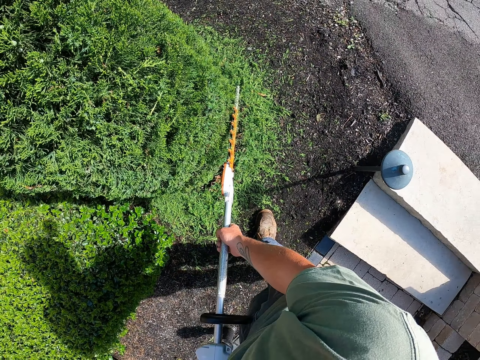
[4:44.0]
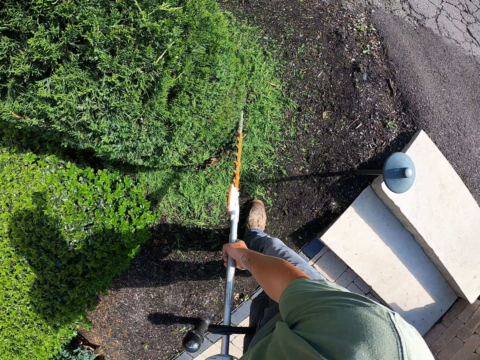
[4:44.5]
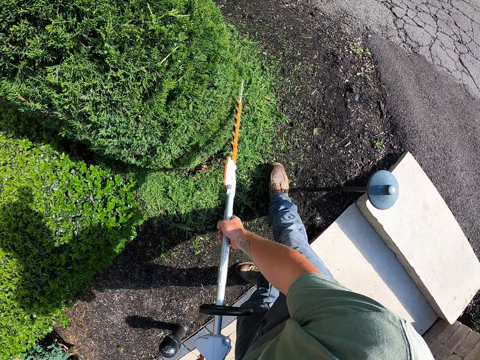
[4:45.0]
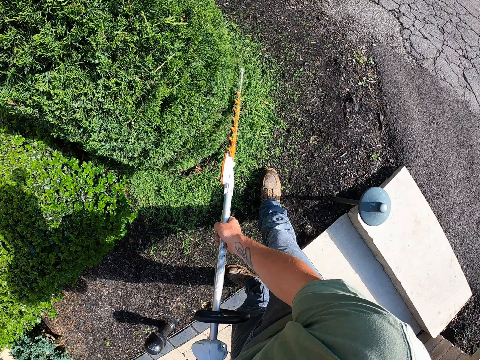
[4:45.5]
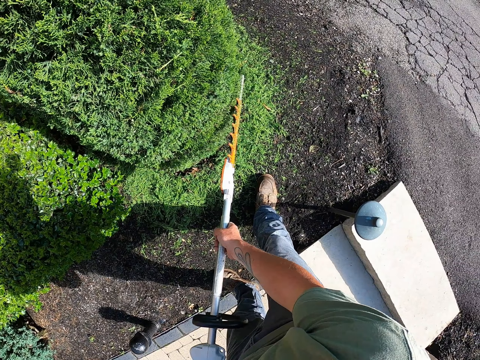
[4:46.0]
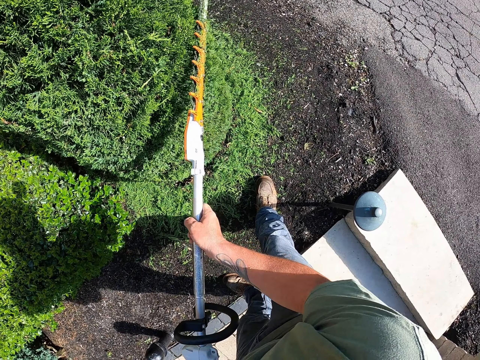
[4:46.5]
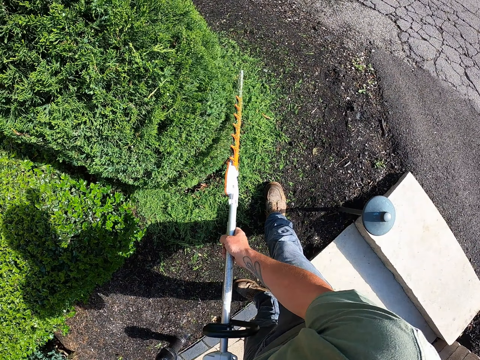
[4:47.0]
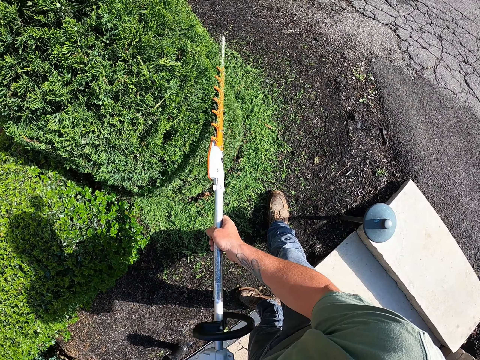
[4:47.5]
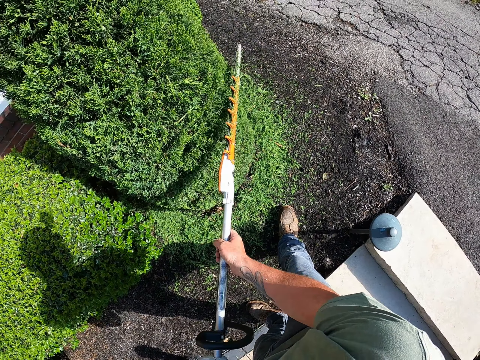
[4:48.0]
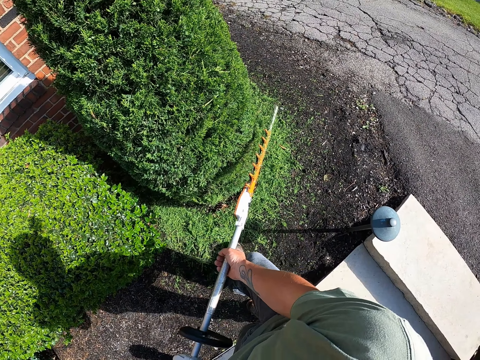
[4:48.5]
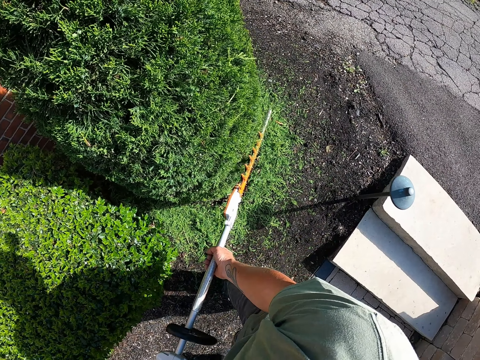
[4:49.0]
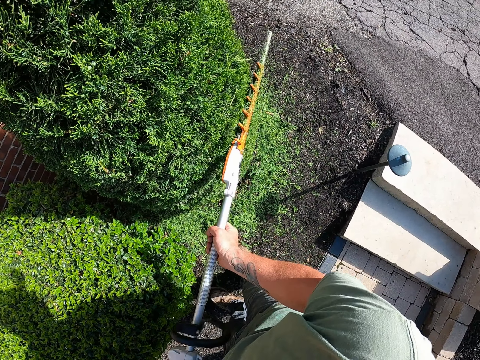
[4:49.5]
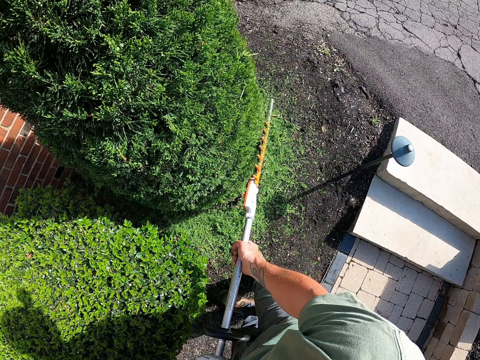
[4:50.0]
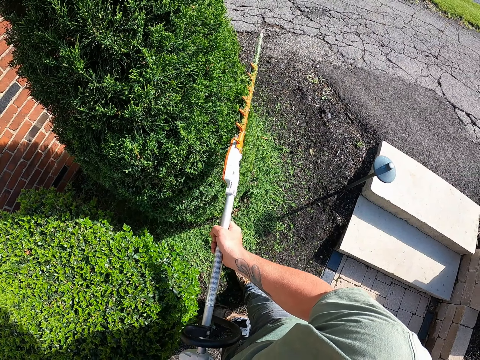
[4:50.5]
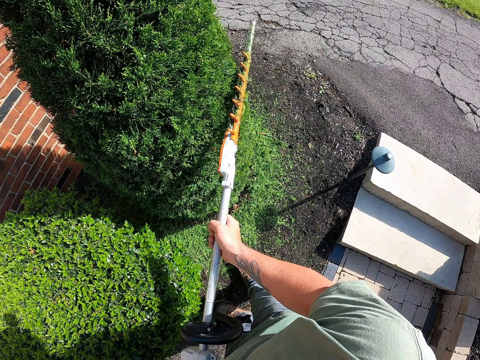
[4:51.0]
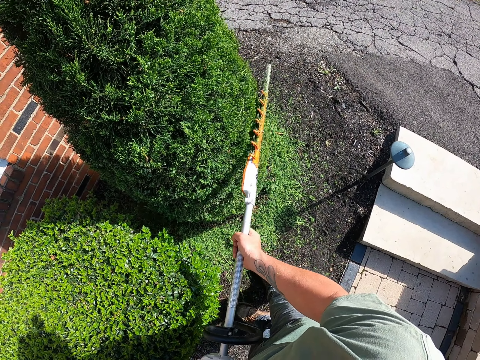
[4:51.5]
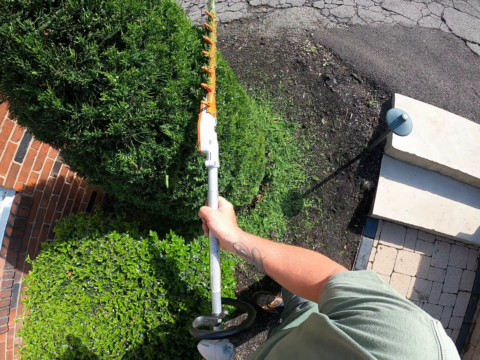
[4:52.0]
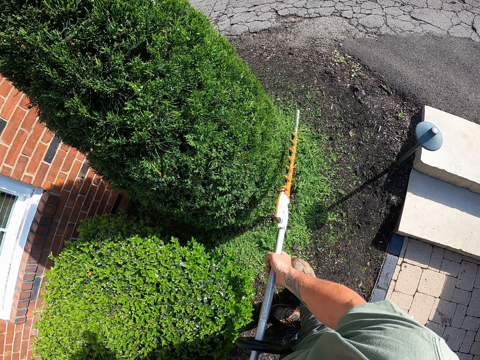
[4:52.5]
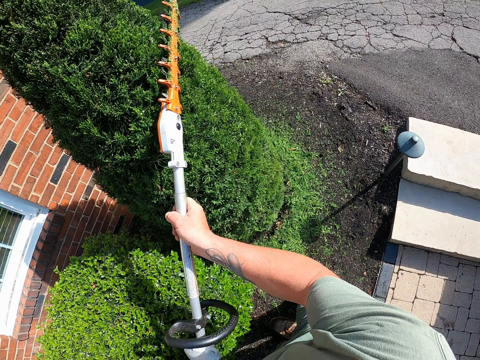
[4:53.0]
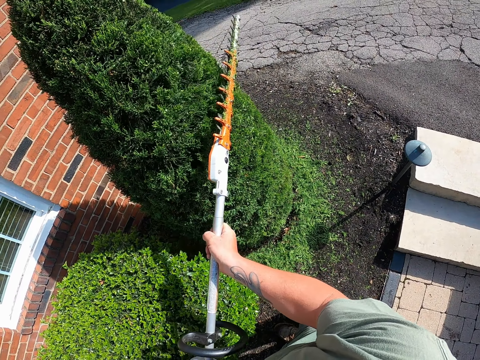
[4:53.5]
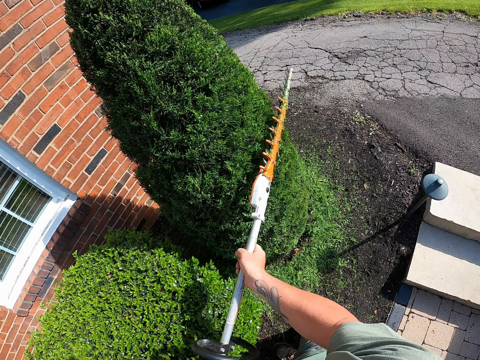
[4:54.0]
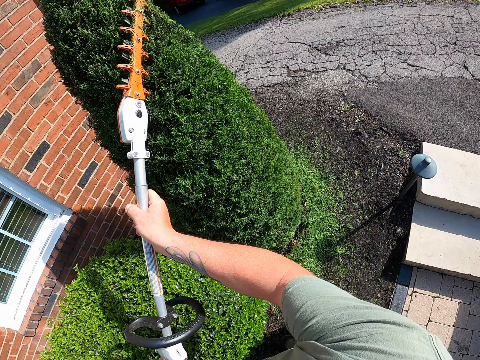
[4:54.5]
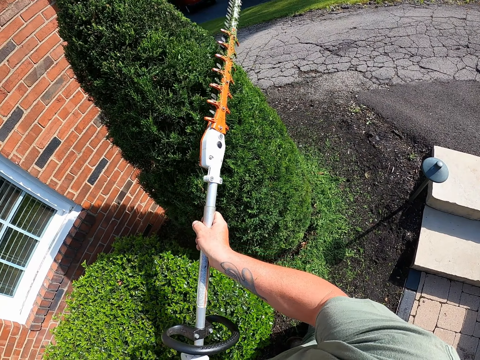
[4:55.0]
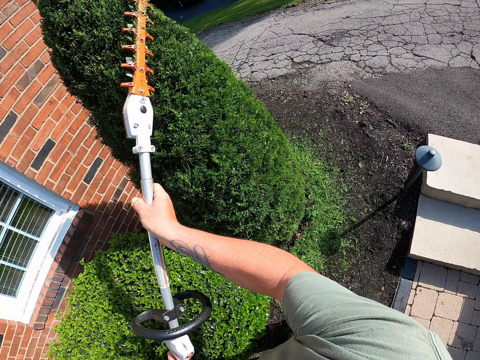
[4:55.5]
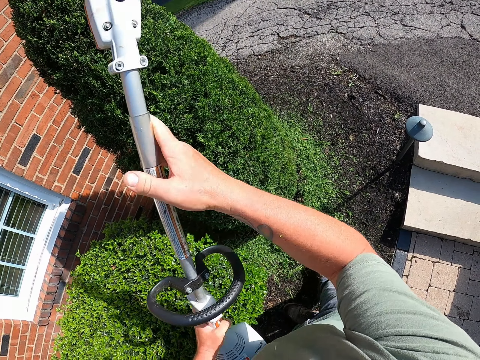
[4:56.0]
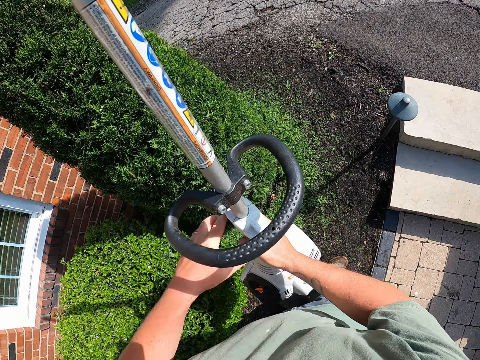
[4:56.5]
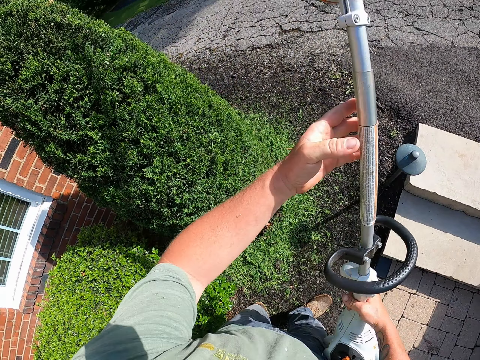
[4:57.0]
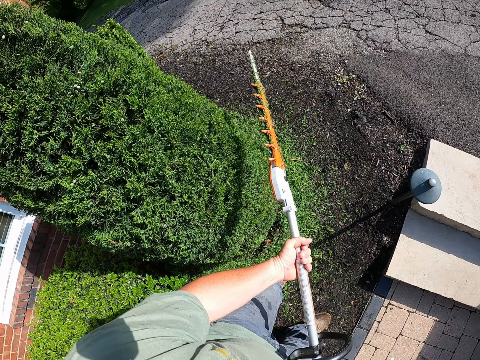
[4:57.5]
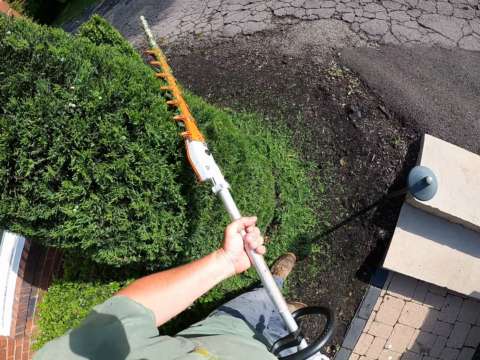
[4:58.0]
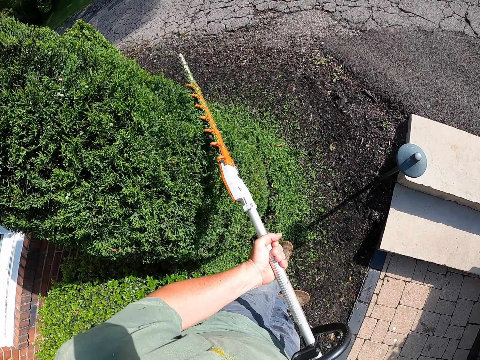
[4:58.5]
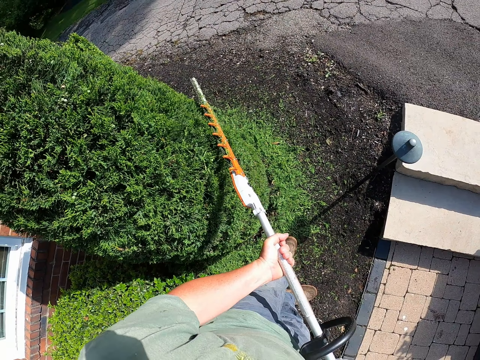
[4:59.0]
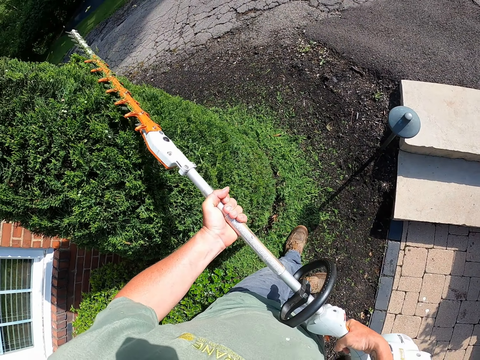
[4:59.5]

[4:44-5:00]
The camera wearer moves in the compound. They adjust the hedge trimmer. They trim the shrub in the compound.

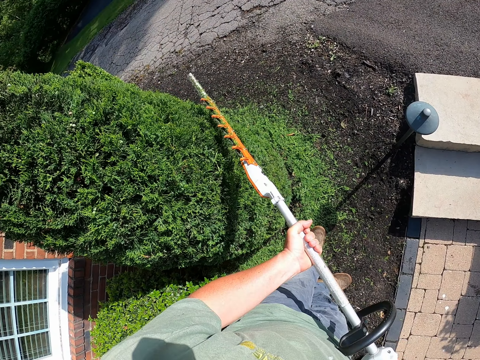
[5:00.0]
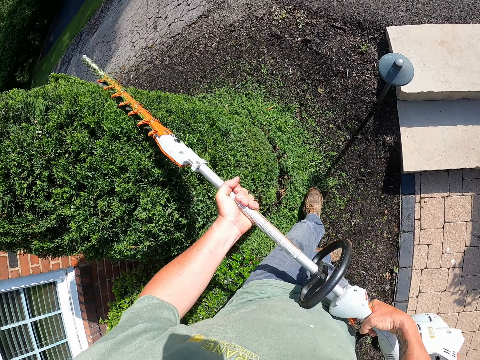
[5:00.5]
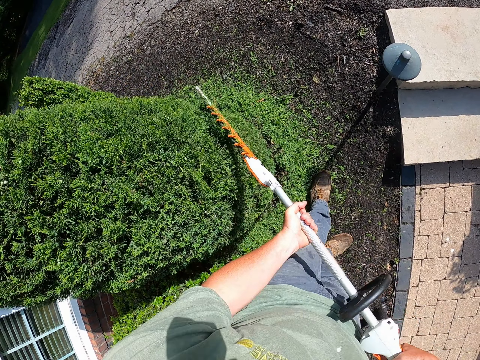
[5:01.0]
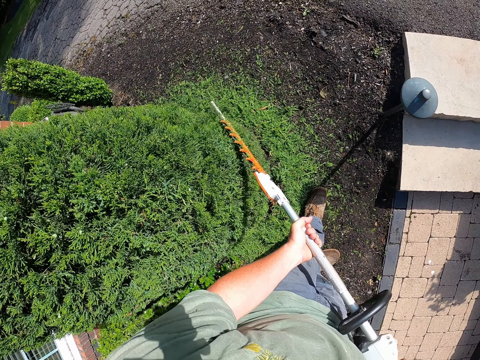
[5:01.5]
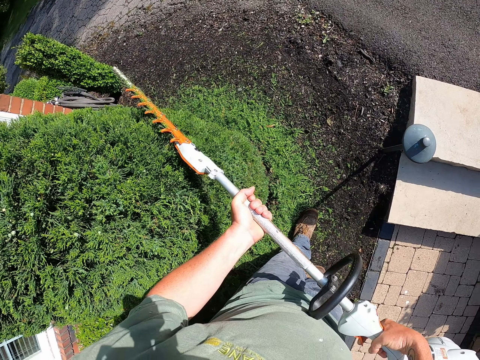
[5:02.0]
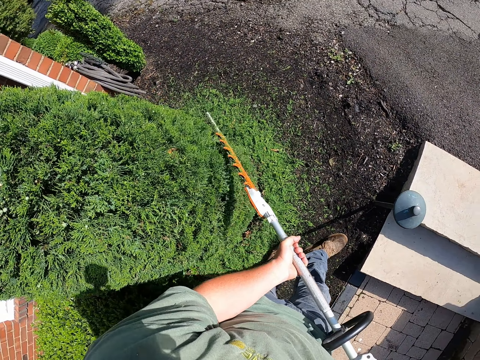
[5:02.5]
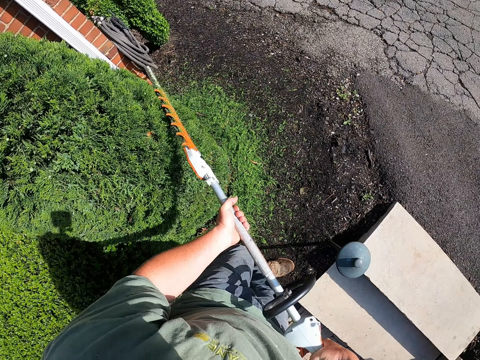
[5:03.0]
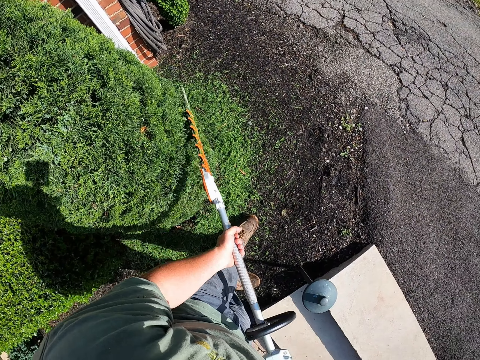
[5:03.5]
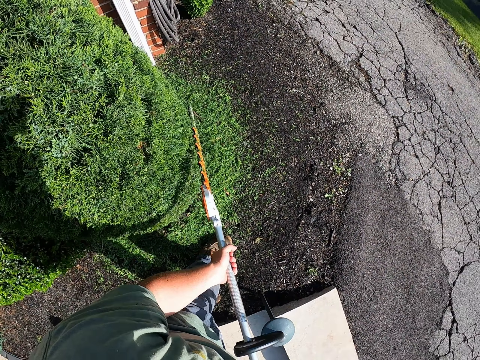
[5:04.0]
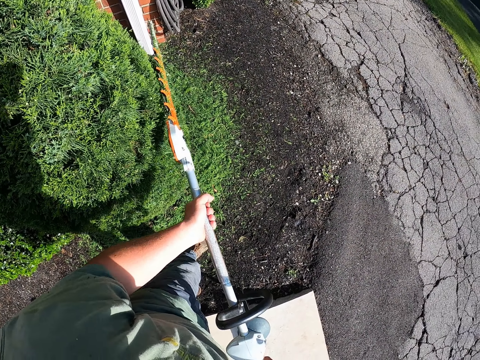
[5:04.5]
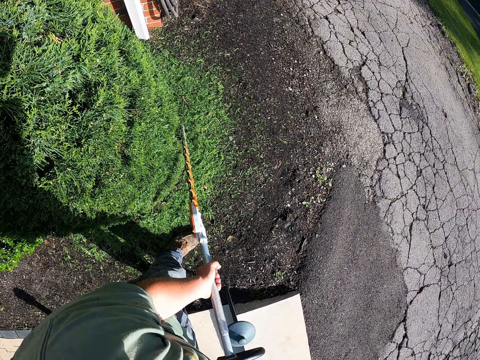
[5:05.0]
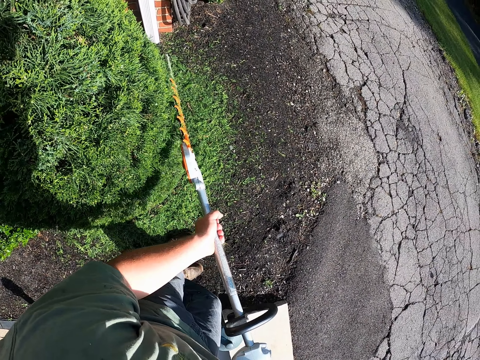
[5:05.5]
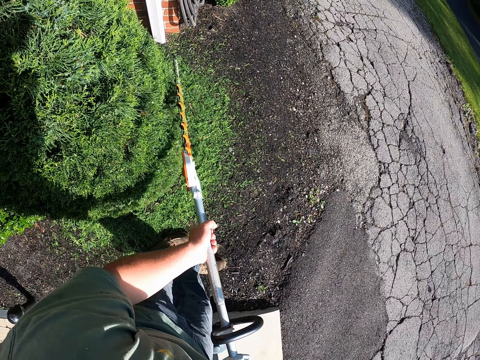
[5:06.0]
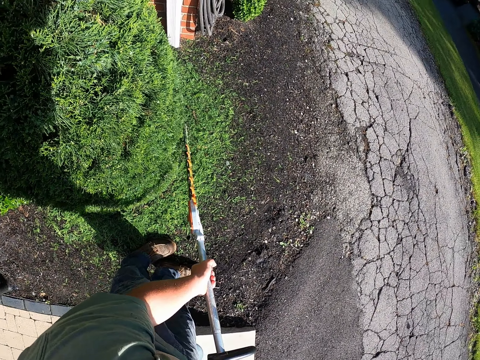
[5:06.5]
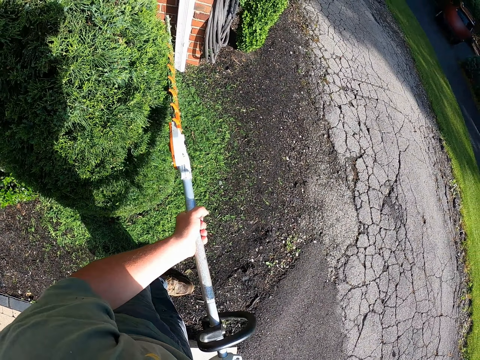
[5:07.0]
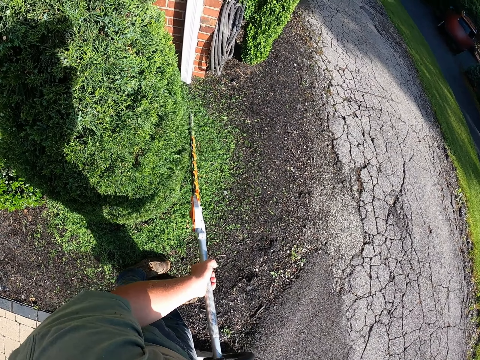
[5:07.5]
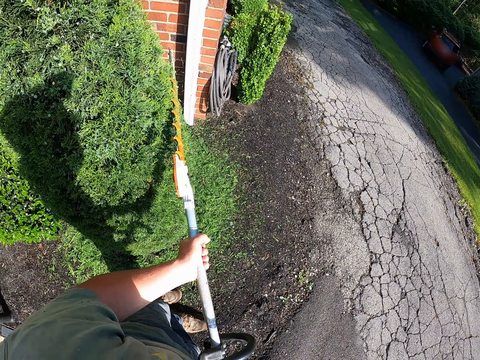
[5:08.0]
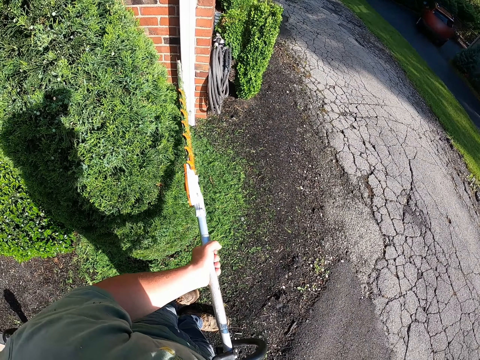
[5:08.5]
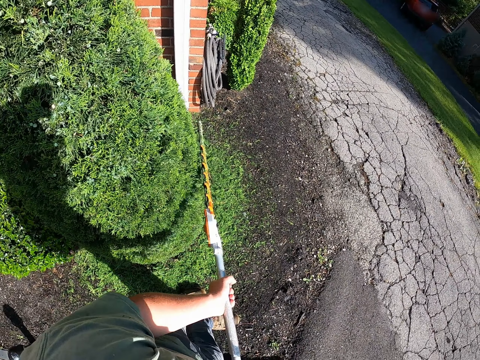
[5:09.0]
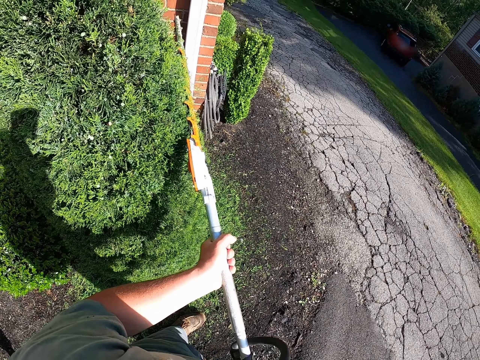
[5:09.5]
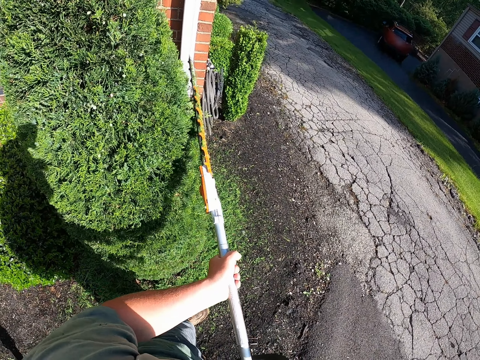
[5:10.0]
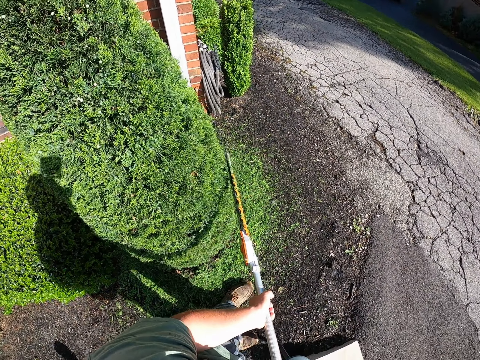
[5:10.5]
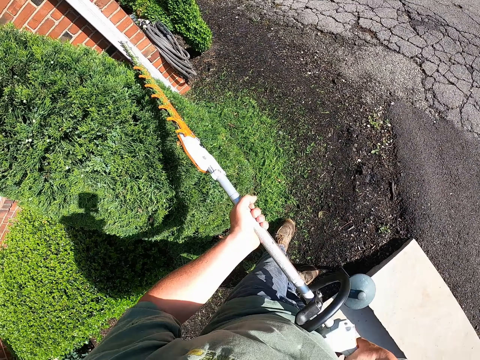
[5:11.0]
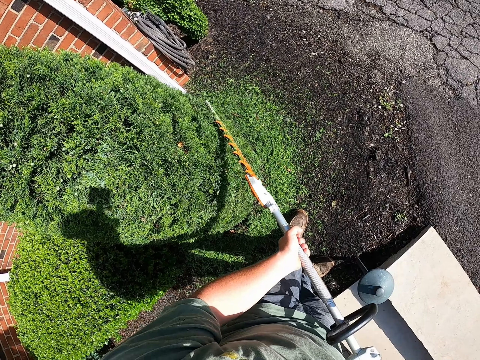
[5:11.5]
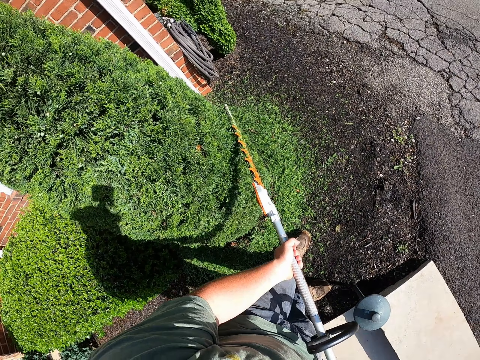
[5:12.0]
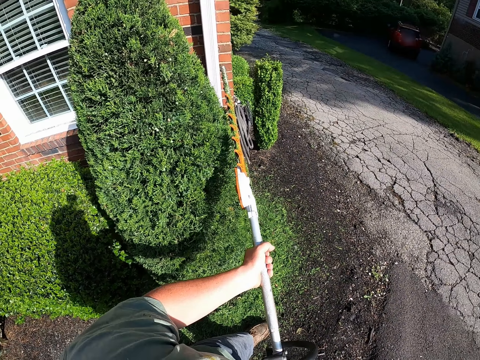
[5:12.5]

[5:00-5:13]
The camera wearer moves in the compound. They move in the compound again.
